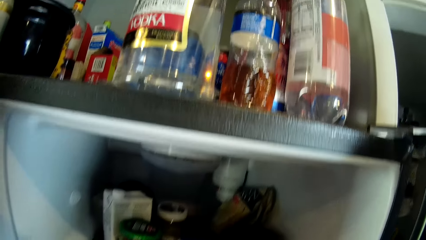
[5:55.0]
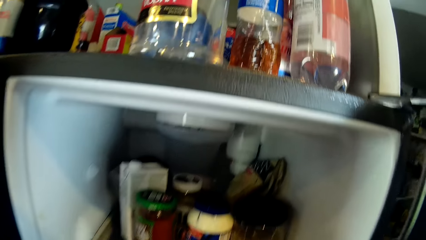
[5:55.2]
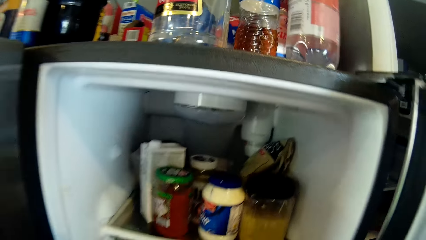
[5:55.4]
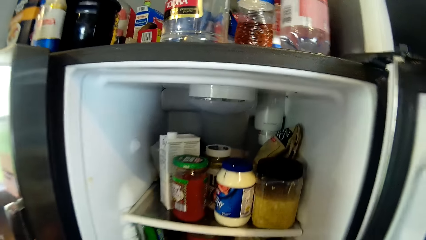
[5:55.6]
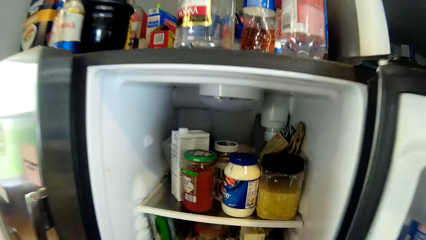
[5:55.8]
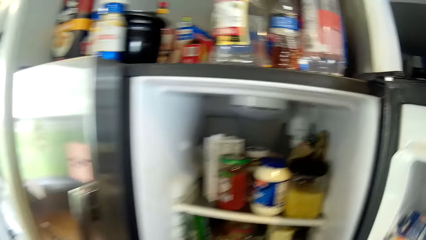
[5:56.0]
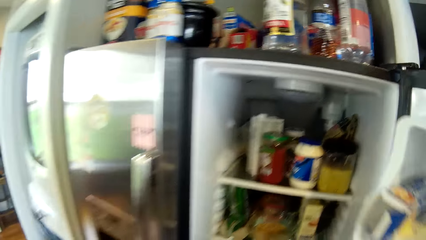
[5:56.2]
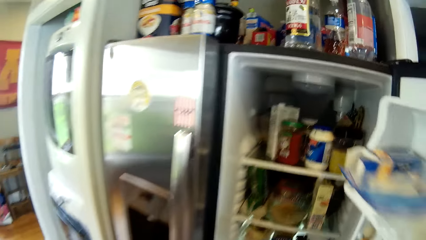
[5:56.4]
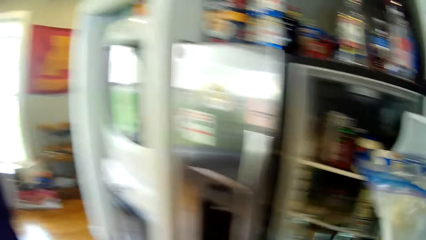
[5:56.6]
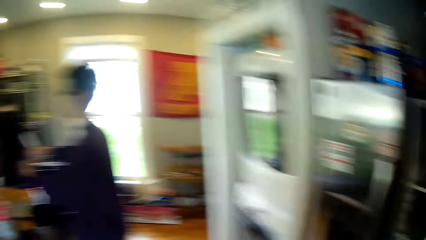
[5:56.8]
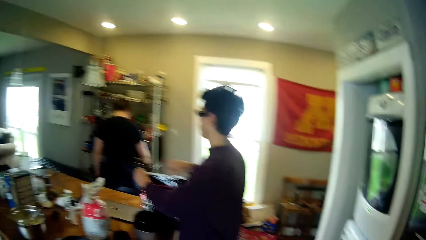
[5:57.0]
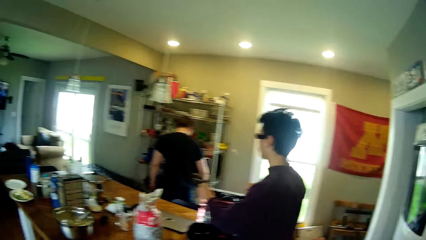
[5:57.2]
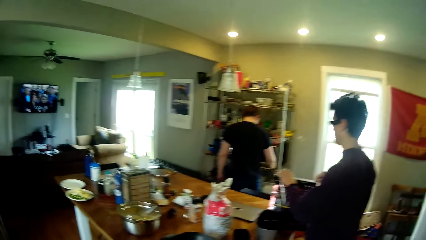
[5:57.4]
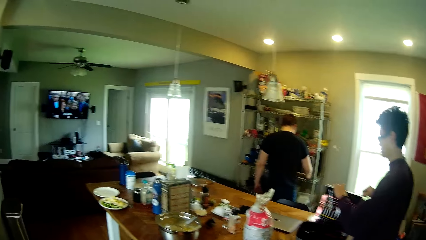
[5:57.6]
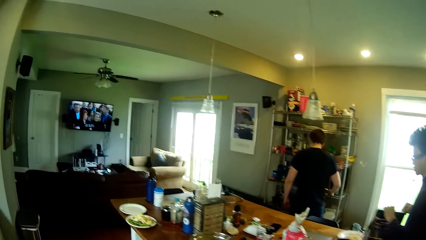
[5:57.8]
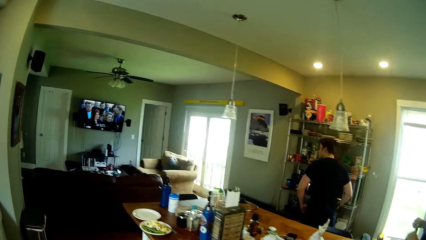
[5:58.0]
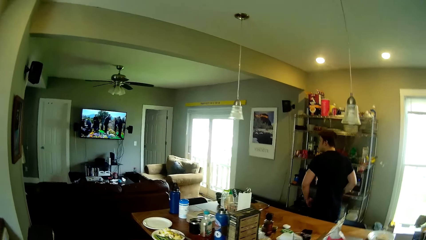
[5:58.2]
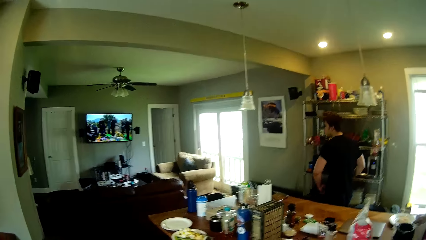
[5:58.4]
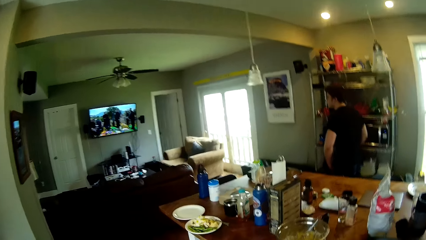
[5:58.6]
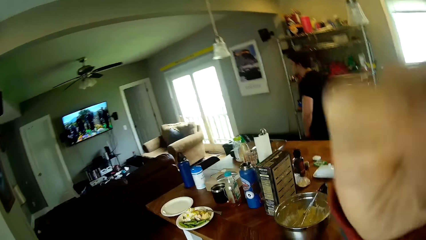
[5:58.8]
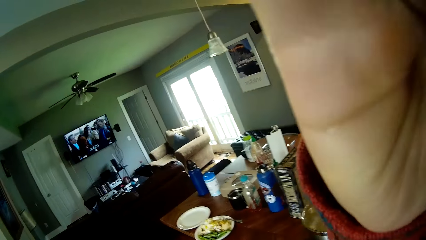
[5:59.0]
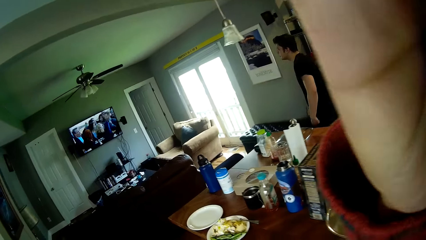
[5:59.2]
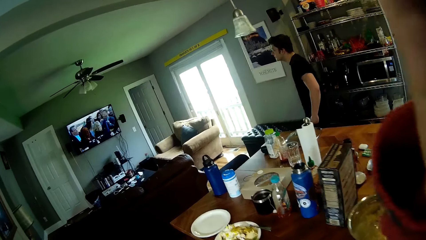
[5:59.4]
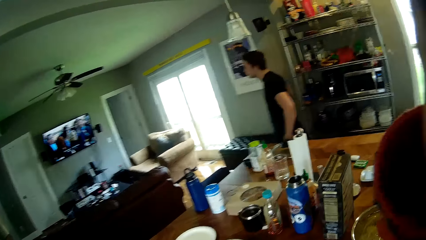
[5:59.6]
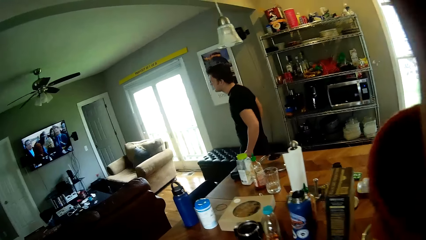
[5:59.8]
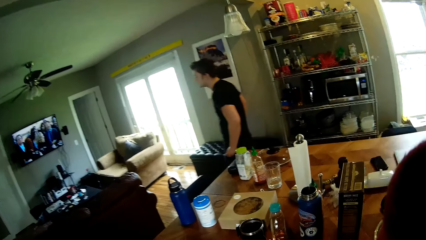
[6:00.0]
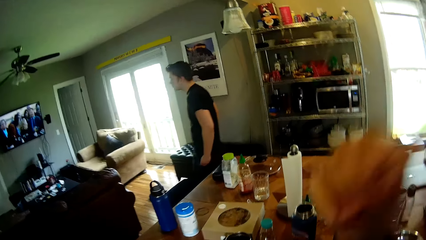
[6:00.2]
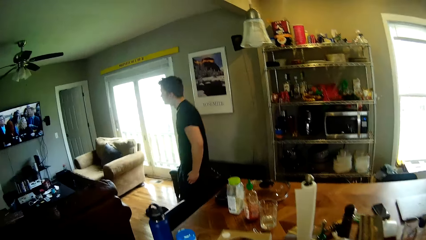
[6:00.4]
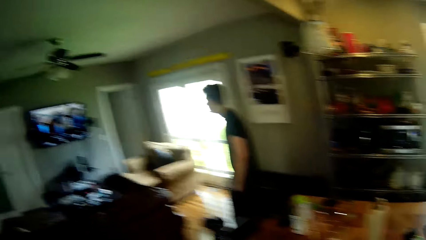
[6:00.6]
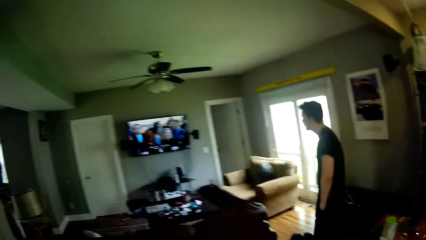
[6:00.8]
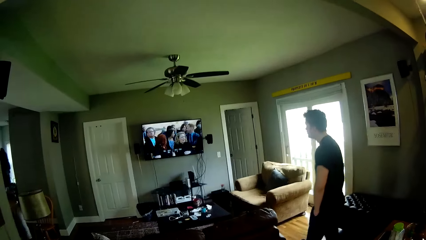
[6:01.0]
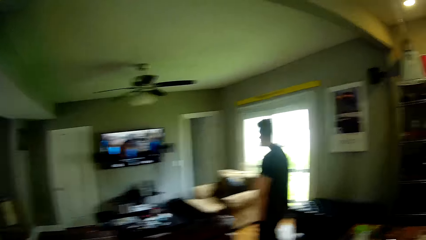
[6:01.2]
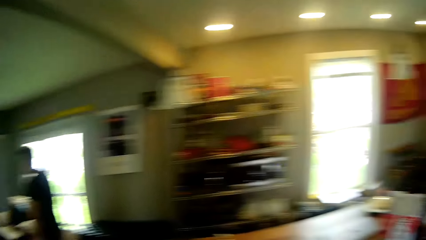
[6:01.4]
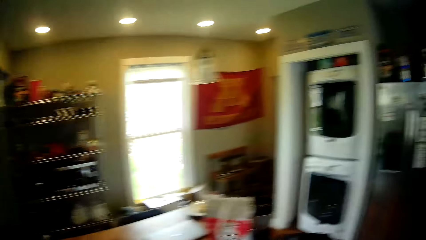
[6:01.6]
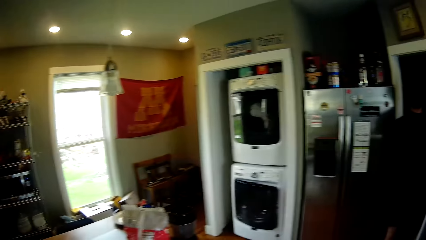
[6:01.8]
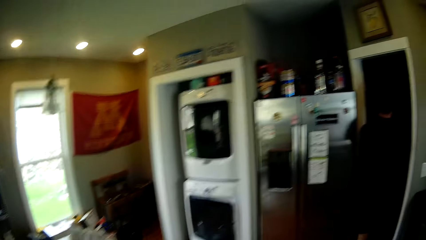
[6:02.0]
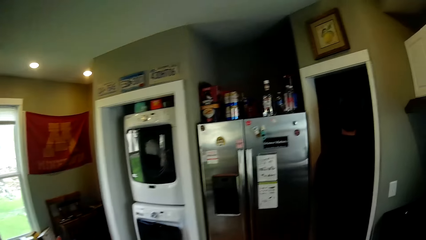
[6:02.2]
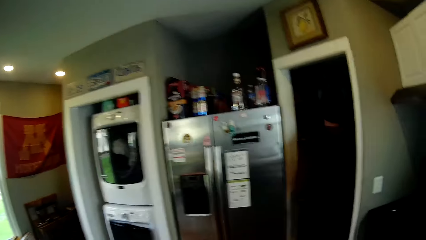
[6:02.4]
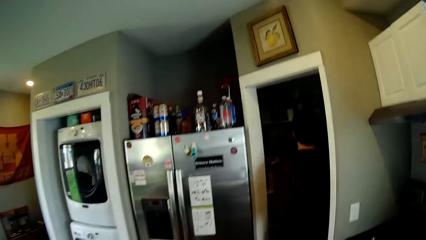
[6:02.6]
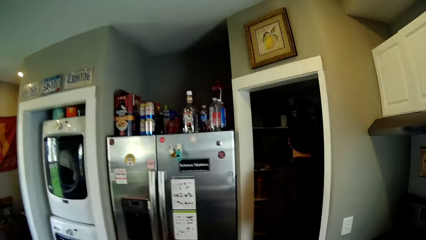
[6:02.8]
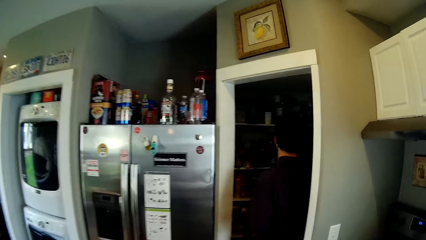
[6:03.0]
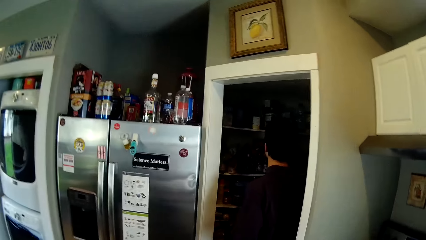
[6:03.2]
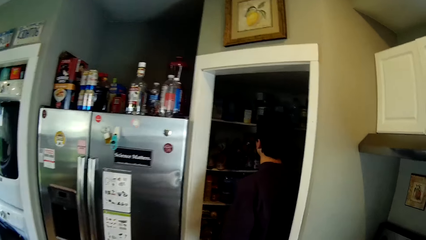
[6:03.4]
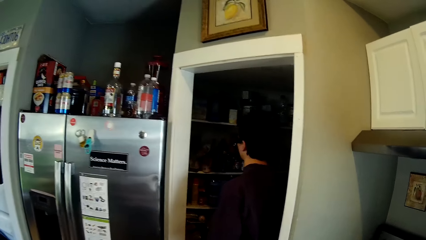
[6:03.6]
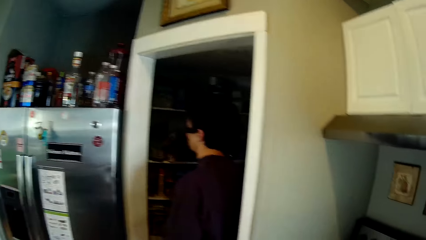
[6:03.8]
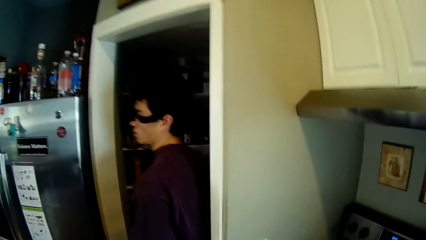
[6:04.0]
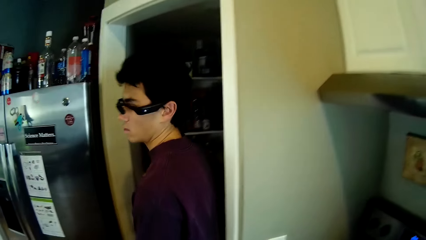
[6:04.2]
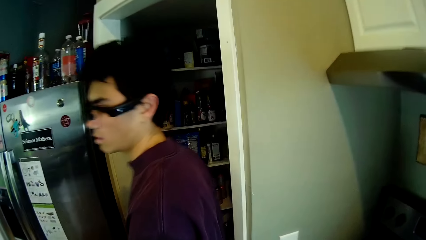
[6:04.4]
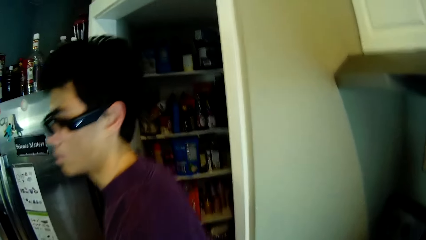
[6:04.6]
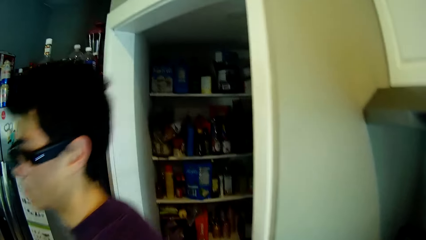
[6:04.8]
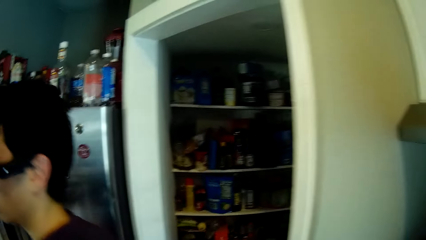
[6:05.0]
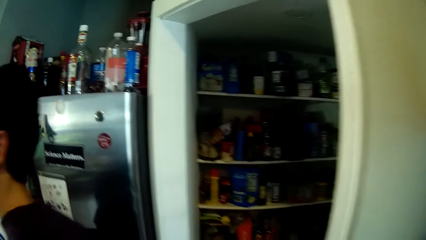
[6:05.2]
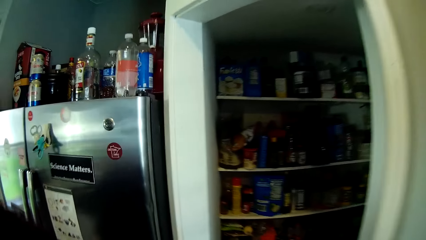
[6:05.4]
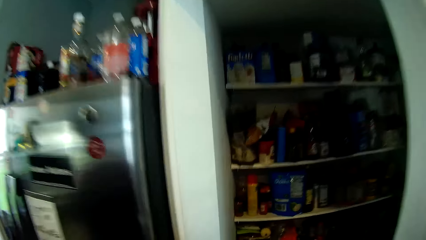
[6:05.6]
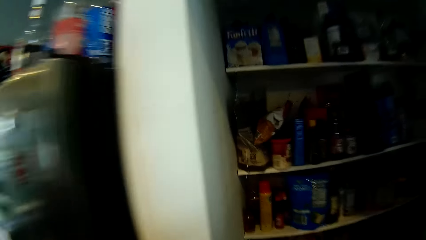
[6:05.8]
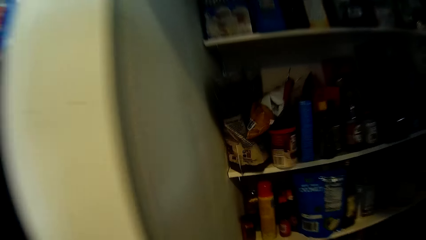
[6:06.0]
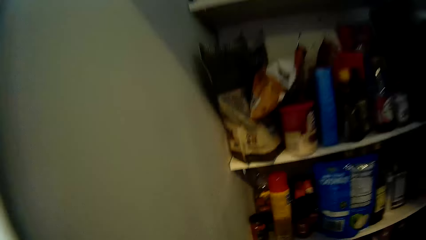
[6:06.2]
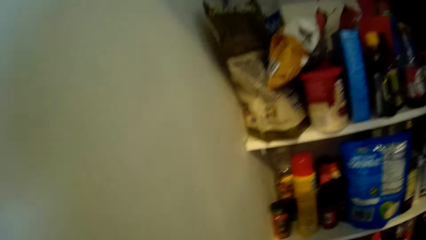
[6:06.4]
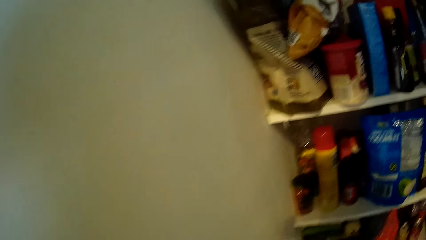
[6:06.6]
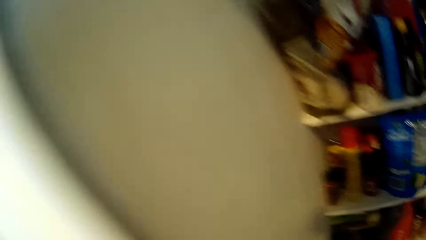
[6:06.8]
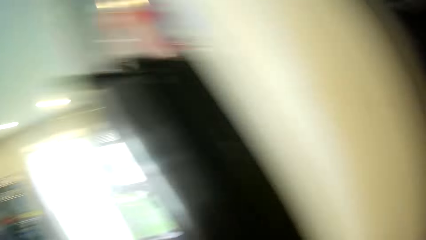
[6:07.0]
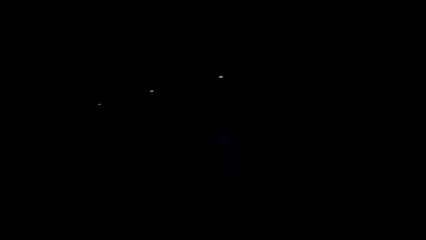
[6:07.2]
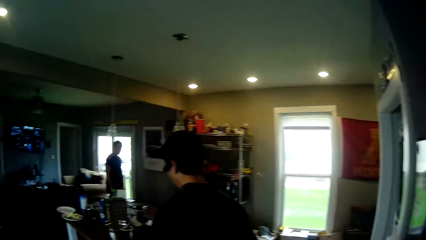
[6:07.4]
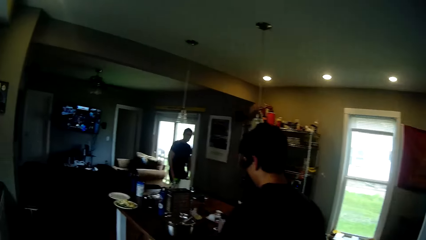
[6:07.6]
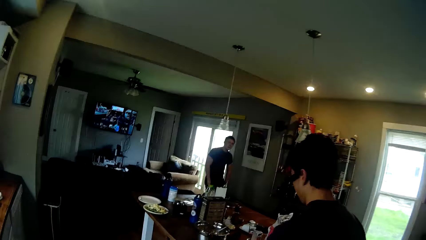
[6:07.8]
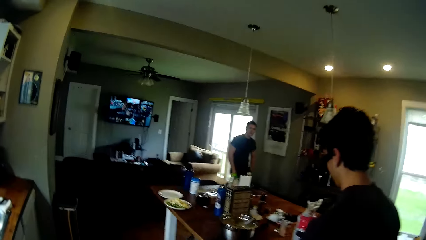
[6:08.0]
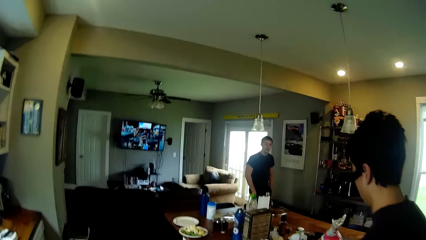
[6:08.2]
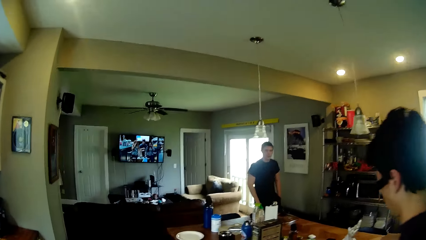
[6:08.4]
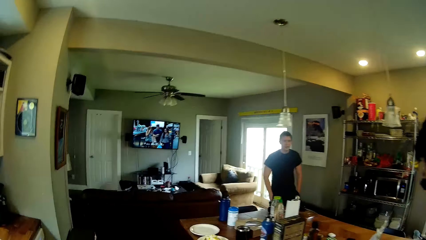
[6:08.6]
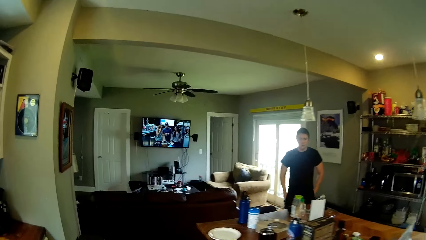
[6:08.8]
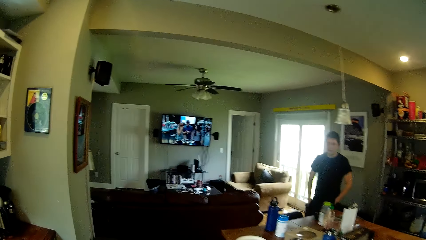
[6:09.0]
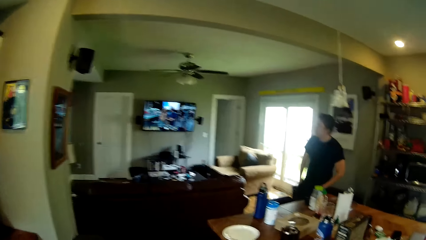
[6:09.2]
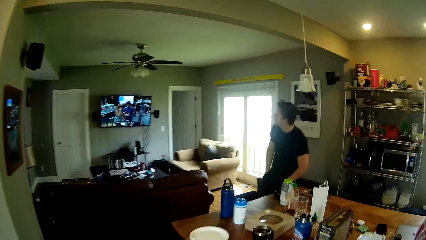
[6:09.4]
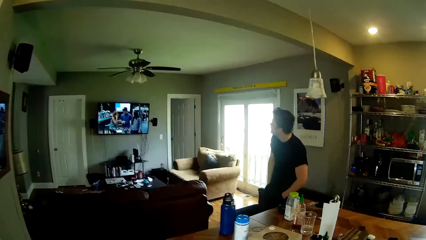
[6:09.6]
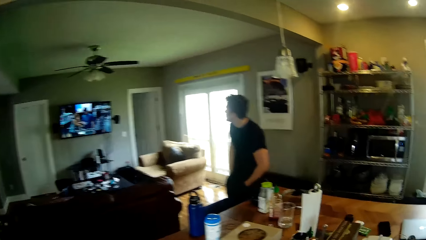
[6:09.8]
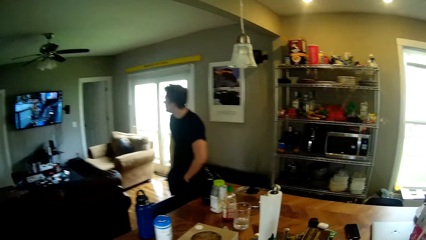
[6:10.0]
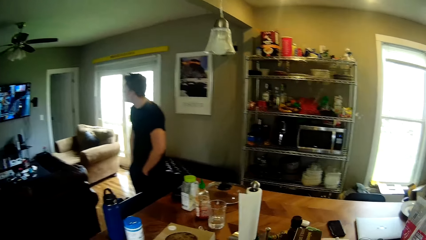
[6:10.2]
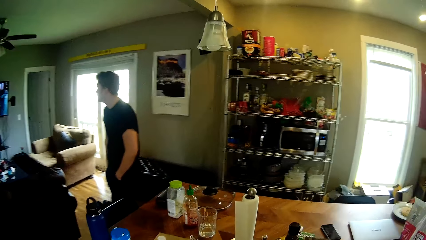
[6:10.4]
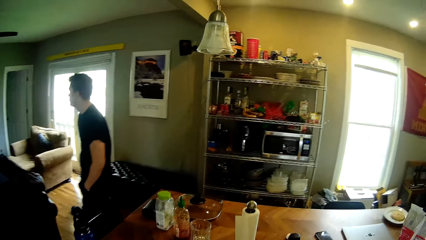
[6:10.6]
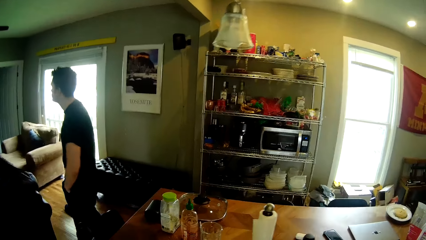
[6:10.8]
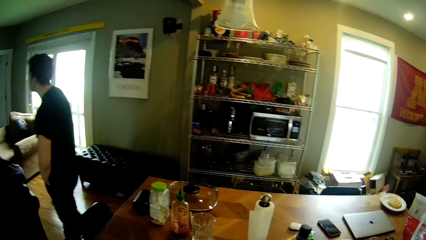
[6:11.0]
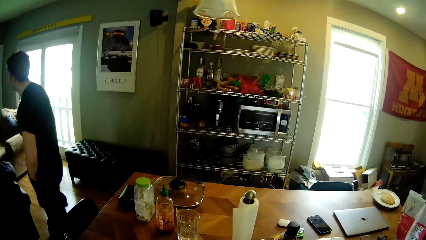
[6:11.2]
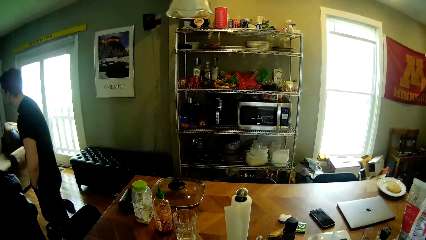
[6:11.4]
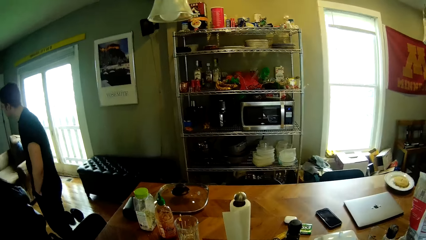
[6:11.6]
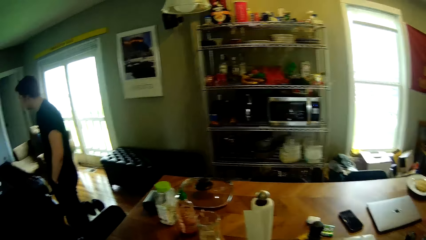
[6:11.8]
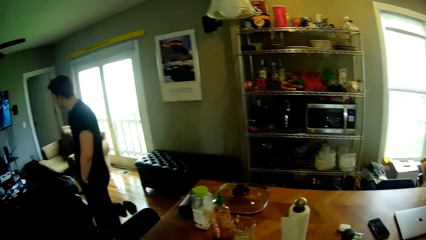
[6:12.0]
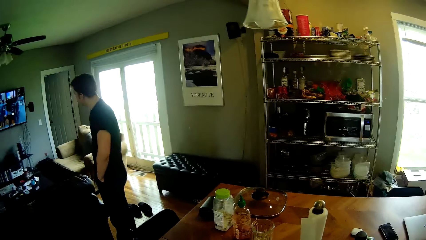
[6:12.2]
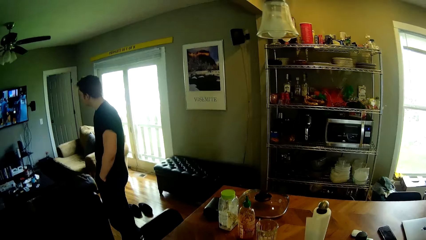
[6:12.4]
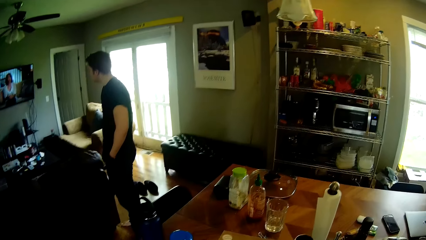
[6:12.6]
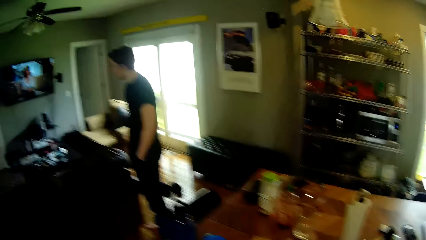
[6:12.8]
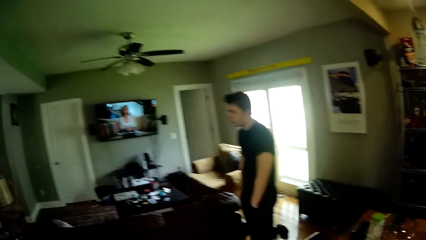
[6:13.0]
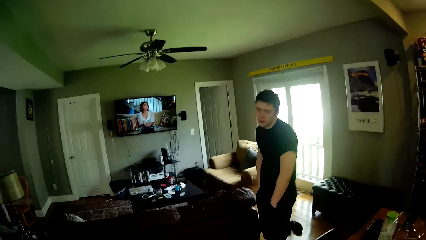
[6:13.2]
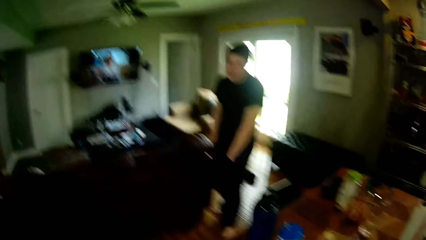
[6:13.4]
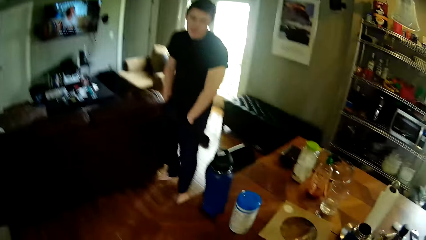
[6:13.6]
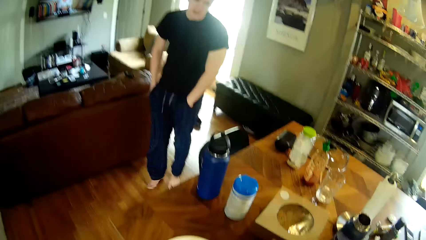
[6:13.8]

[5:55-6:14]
The camera wearer walks to the kitchen table. The man seals the seal bag on the kitchen table with both hands. Another man removes his right hand from the microwave on the rack. The camera wearer touches his head with his right hand. He walks to the store in the kitchen. He walks into the store with food stuff. He walks to the kitchen table. A man walks around the house.
